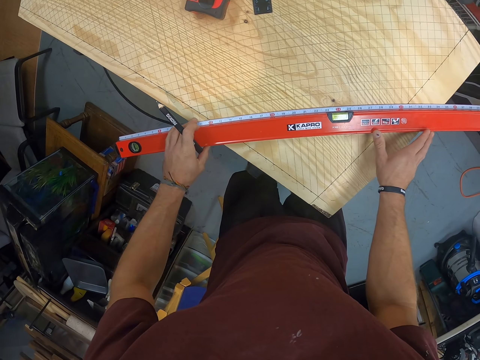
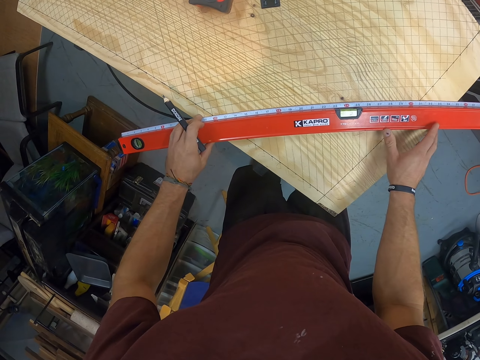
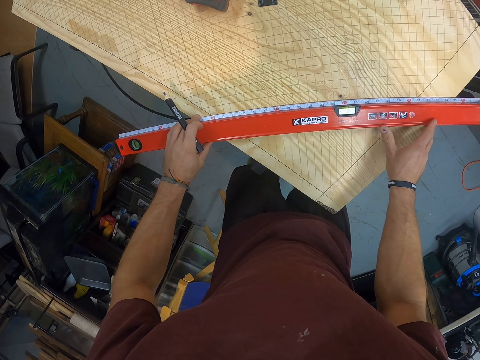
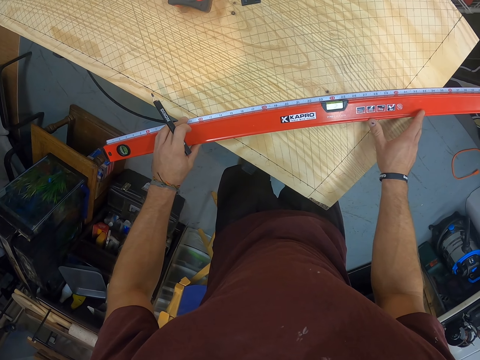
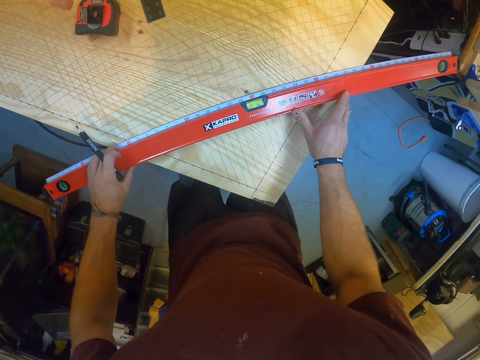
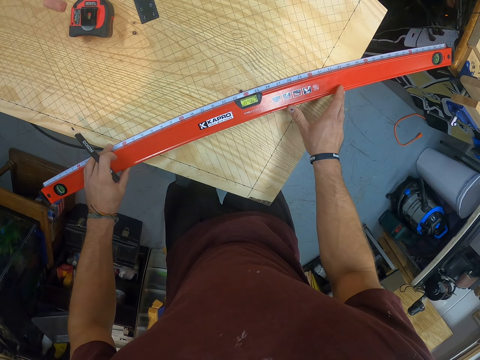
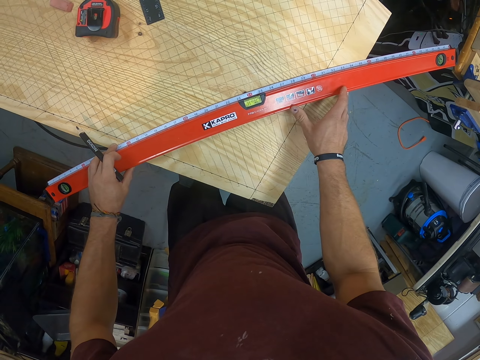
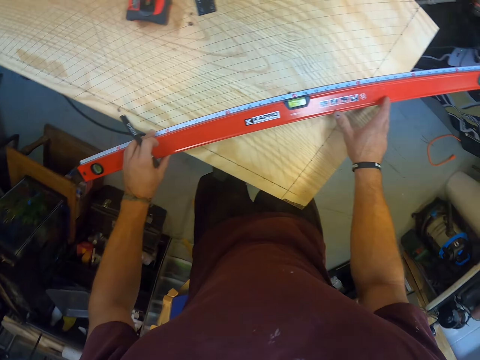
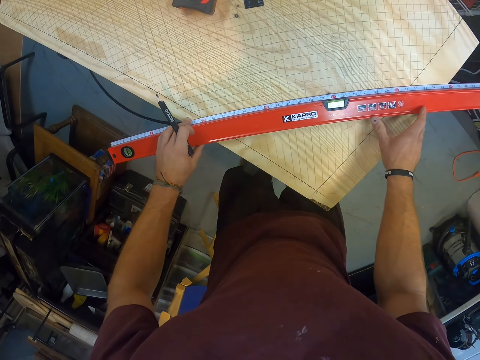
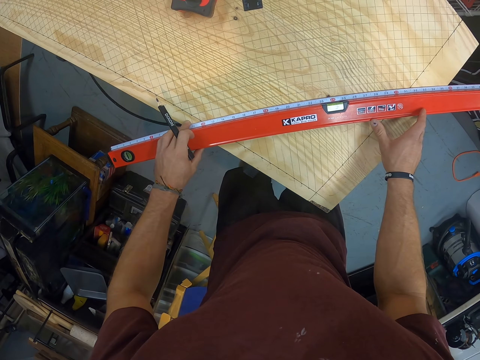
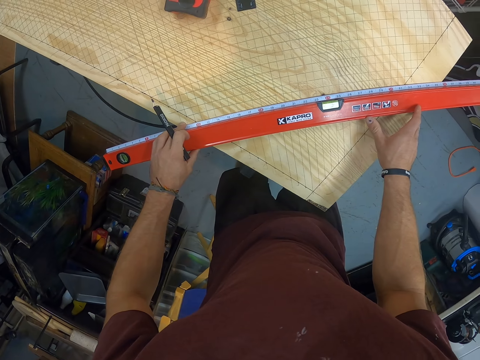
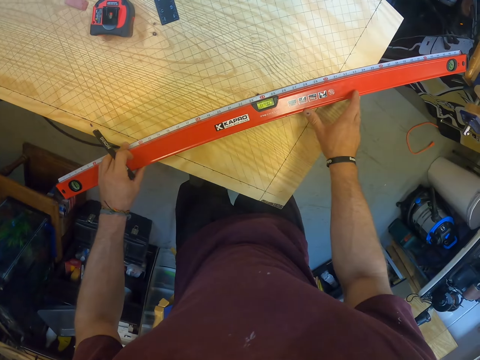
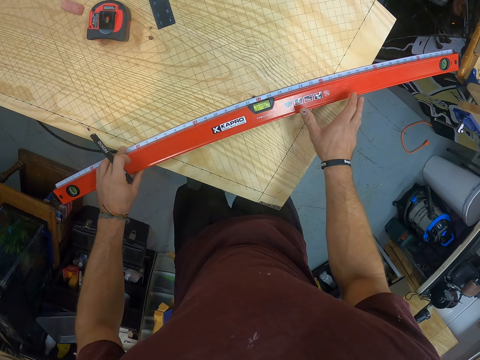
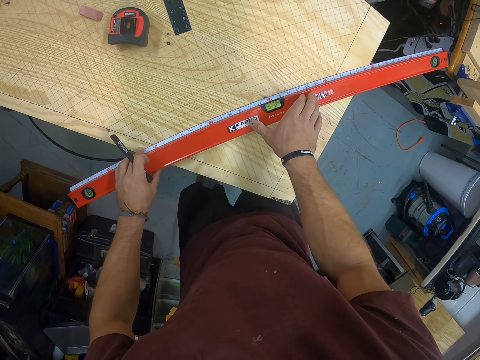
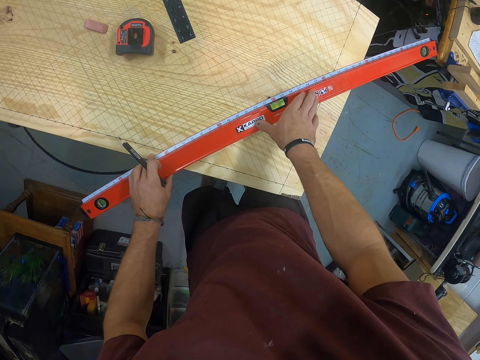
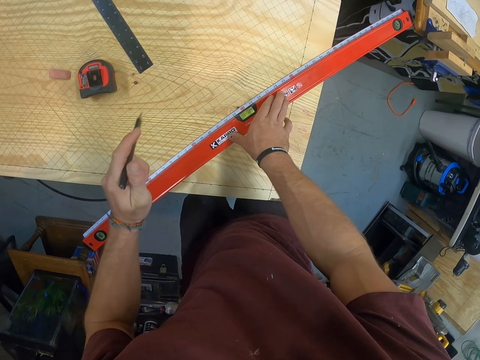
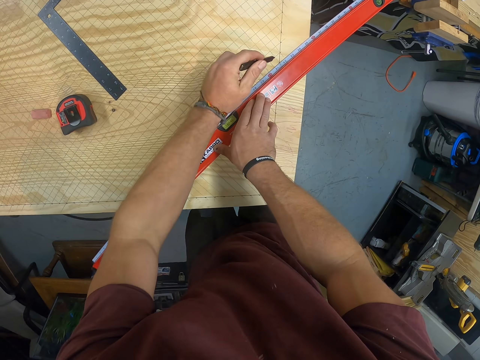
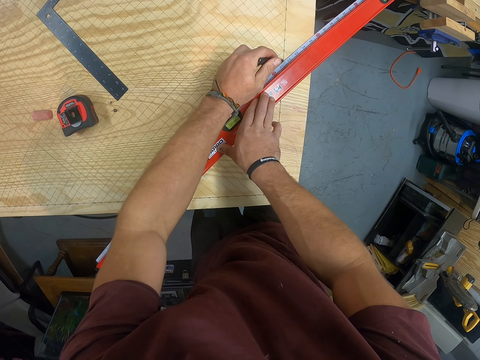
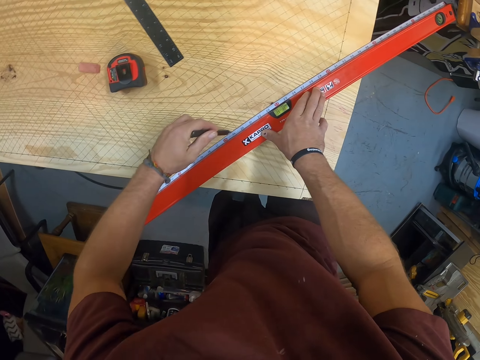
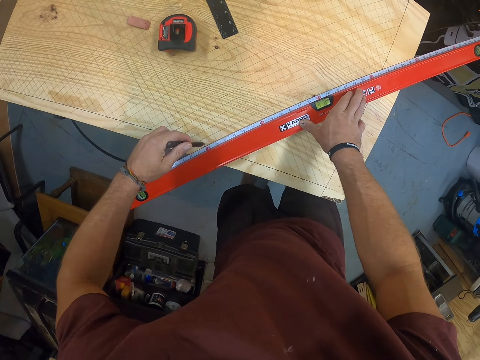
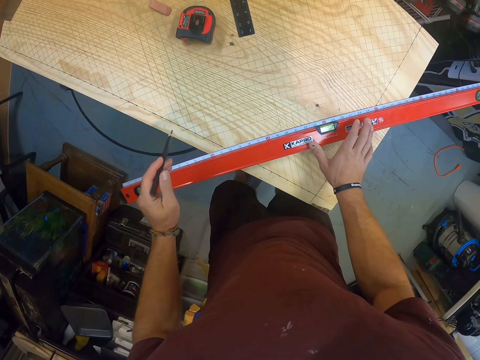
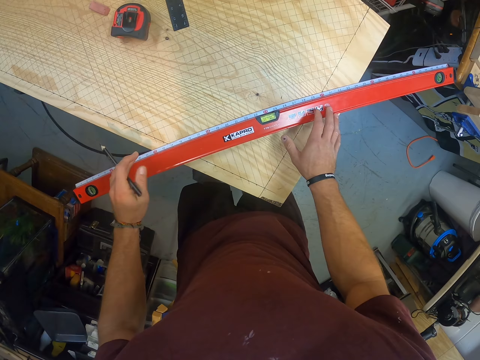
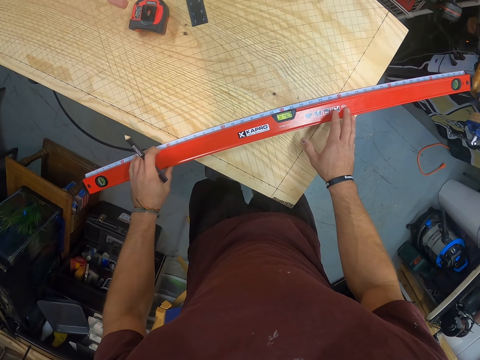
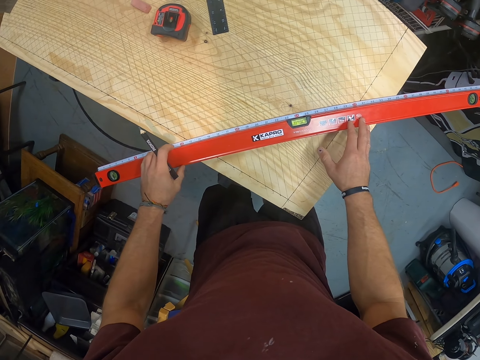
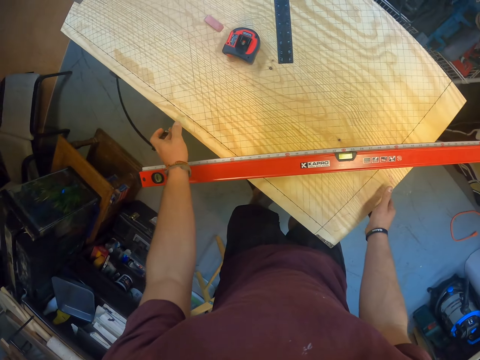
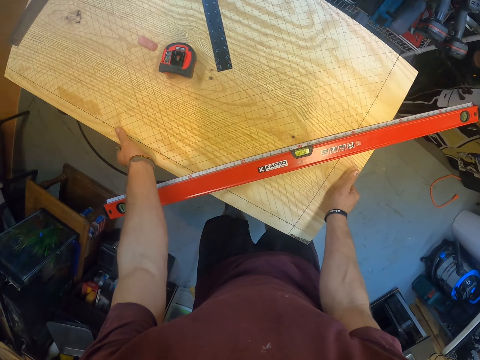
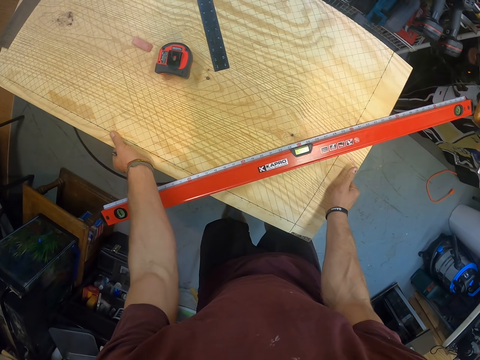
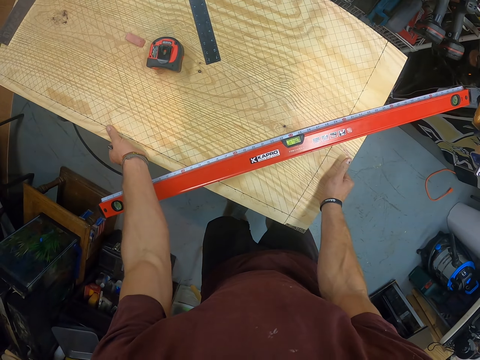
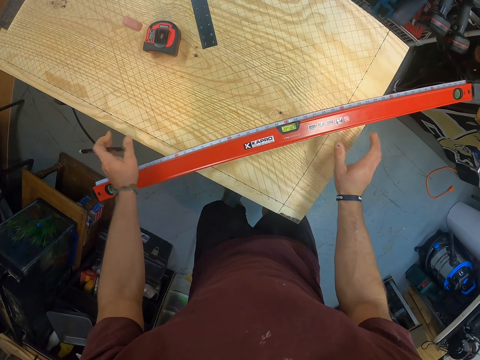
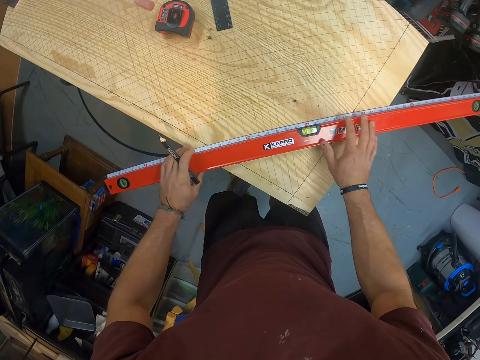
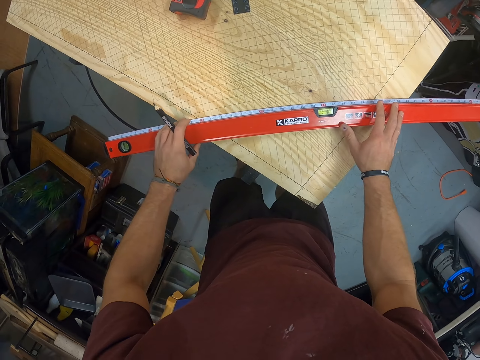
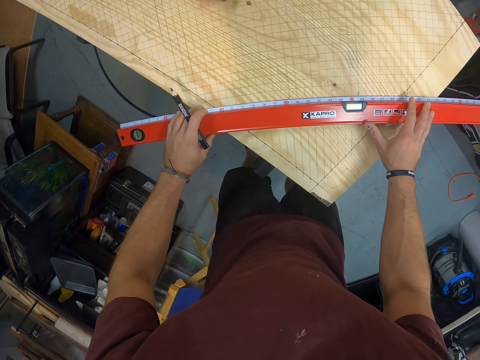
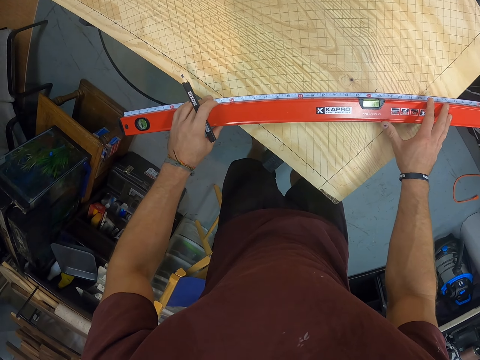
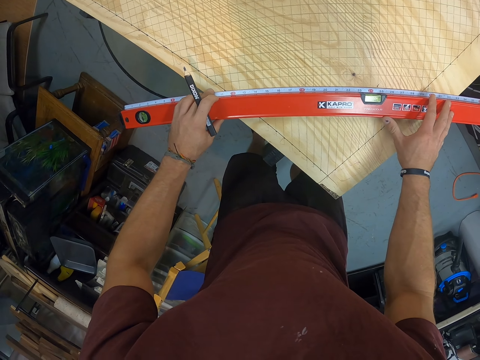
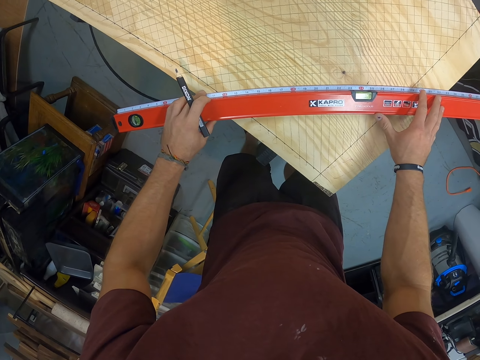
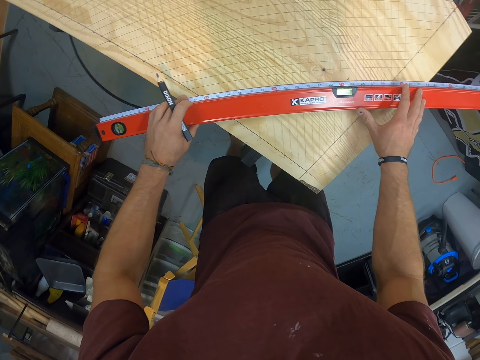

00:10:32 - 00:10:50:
The camera wearer drags the level meter on the wood with both hands. He removes his right hand from the level meter on the wood. He places his right hand on the level meter on the wood. He removes his left hand from the level meter on the wood. He draws a line on the wood with the pencil in his left hand. He removes the pencil from the wood with his left hand. He drags the level meter on the wood with his right hand. He drags the level meter on the wood with both hands. He removes both hands from the level meter on the wood. He holds the wood with both hands. He adjusts the wood with both hands. He removes both hands from the wood. He holds the level meter with both hands. He drags the level meter on the wood with both hands.

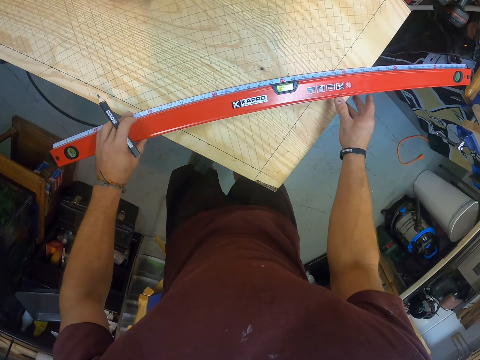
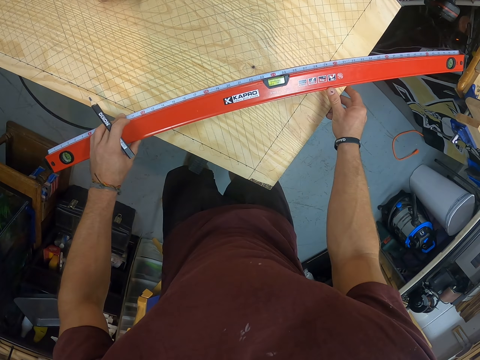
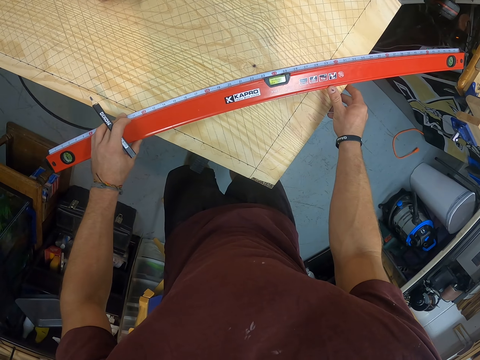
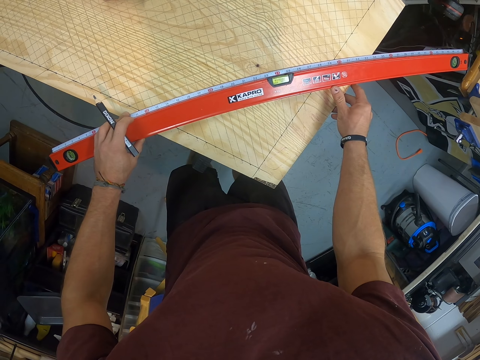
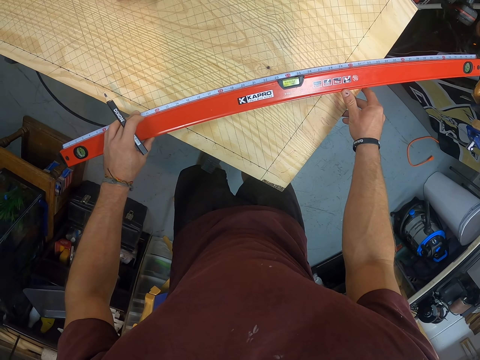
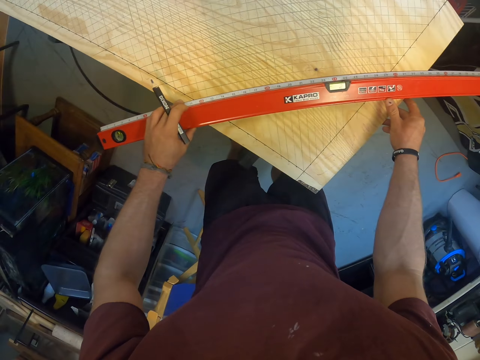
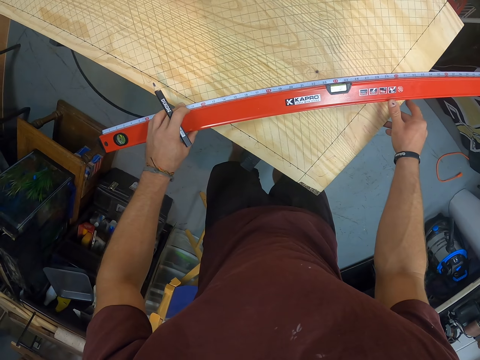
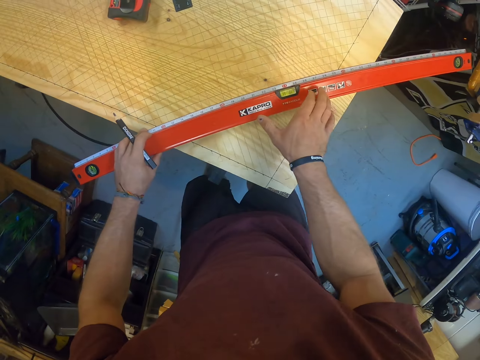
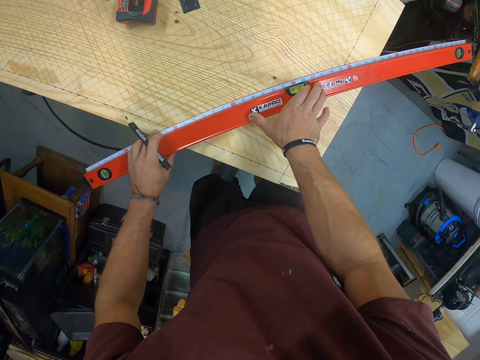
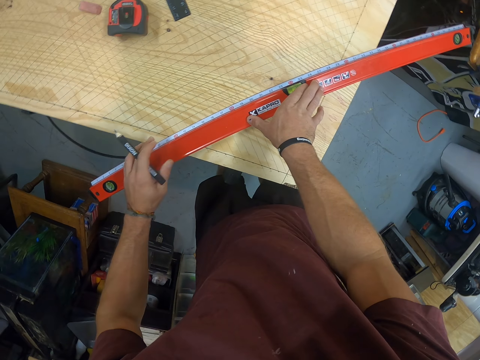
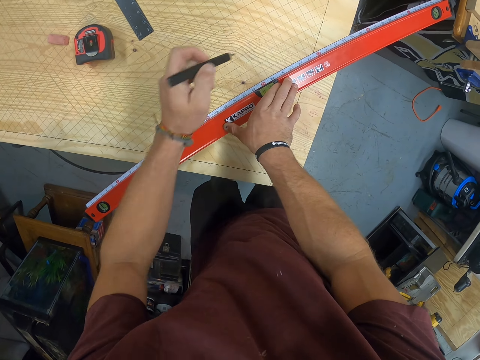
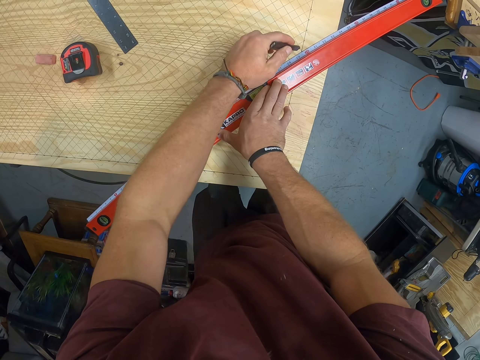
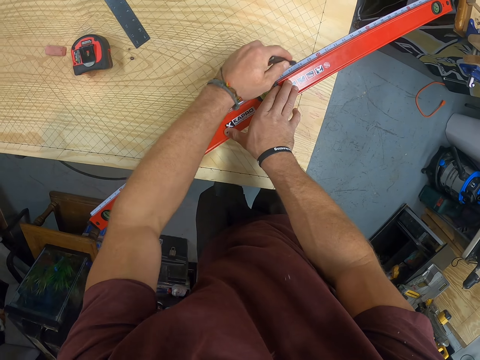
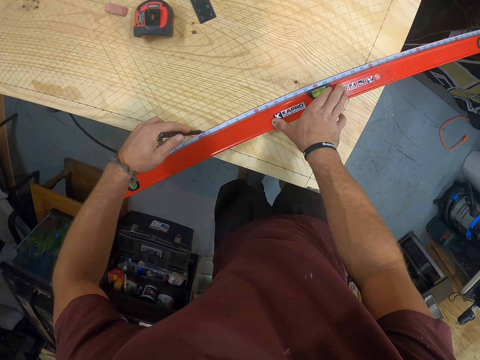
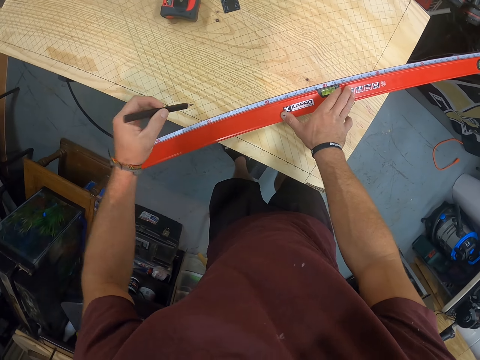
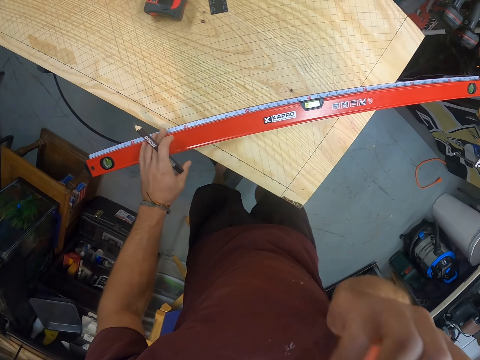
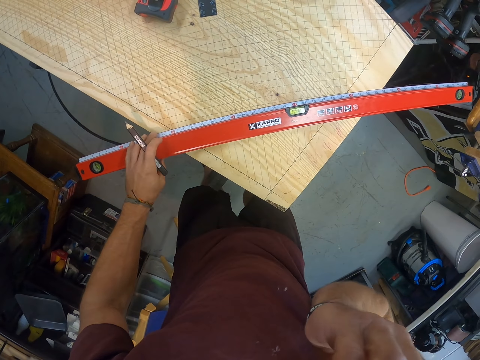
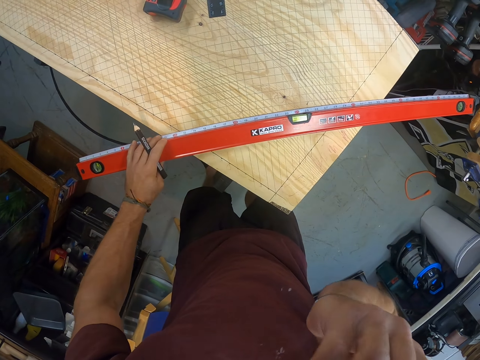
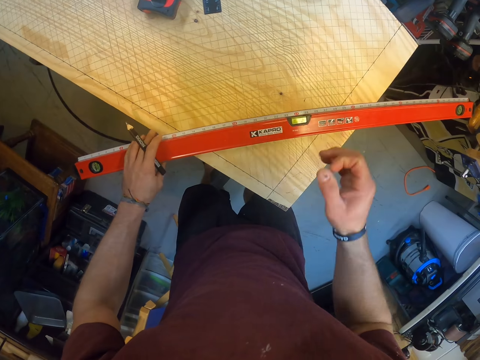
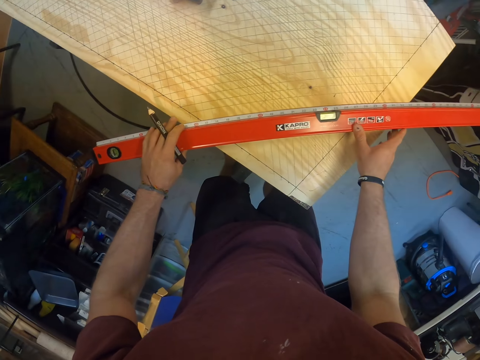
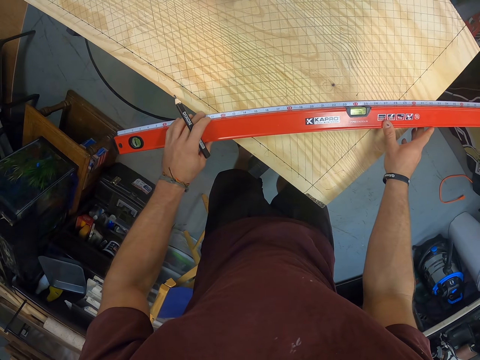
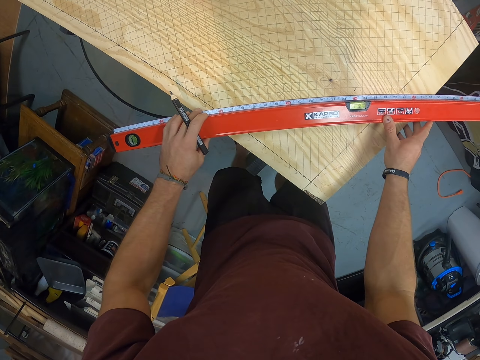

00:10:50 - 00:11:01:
The camera wearer removes his right hand from the level meter on the wood. He places his right hand on the level meter on the wood. He removes his left hand from the level meter on the wood. He draws a line on the wood with the pencil in his left hand. He removes the pencil from the wood with his left hand. He touches his face with his right hand. He touches the level meter on the wood with his left hand. He places his right hand on the level meter on the wood and drags the level meter on the wood with both hands.
